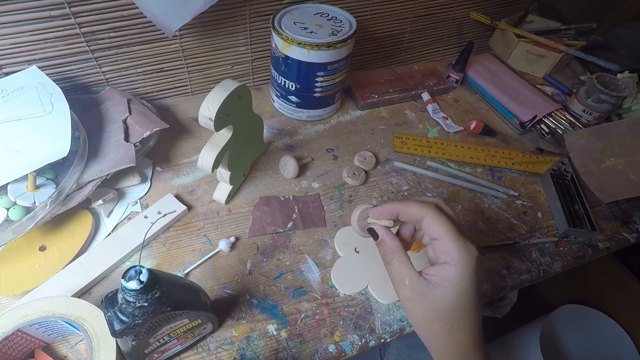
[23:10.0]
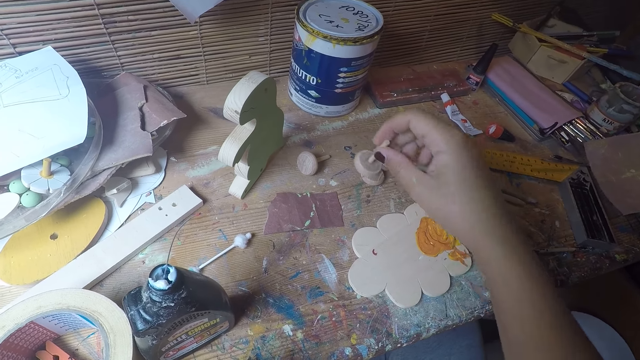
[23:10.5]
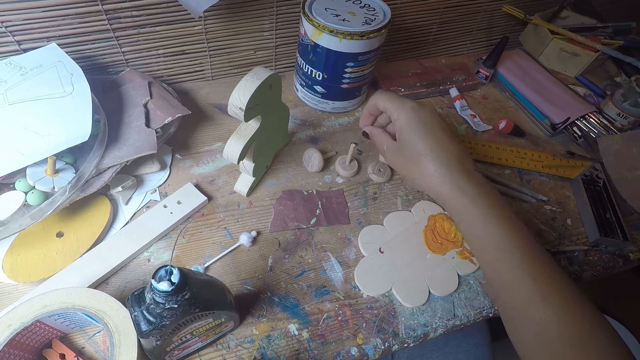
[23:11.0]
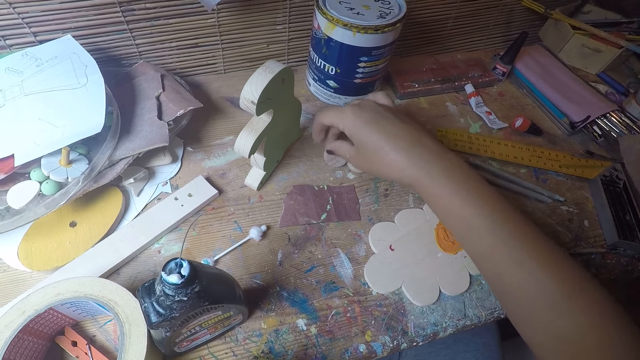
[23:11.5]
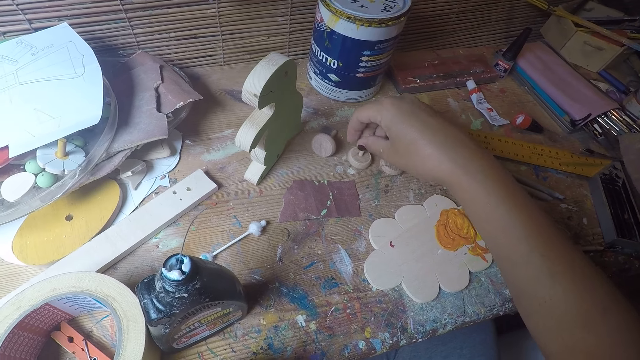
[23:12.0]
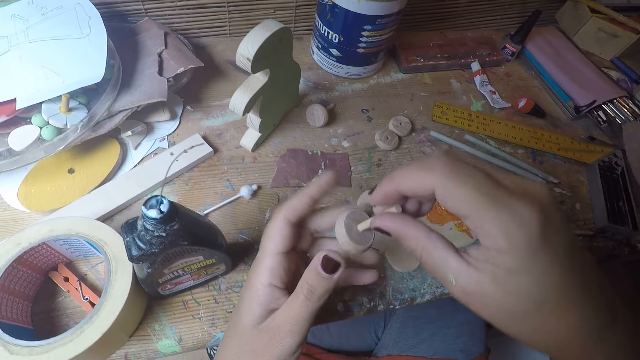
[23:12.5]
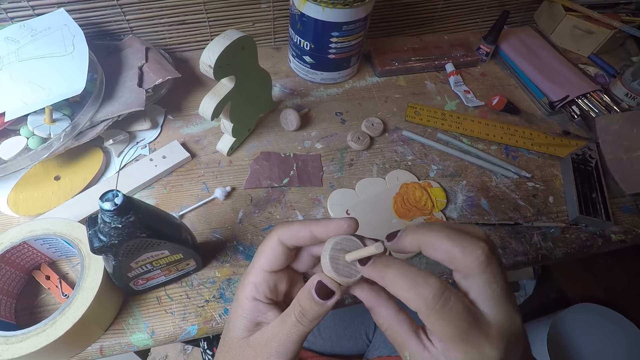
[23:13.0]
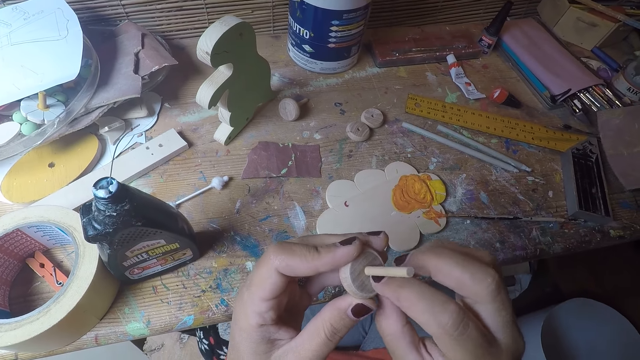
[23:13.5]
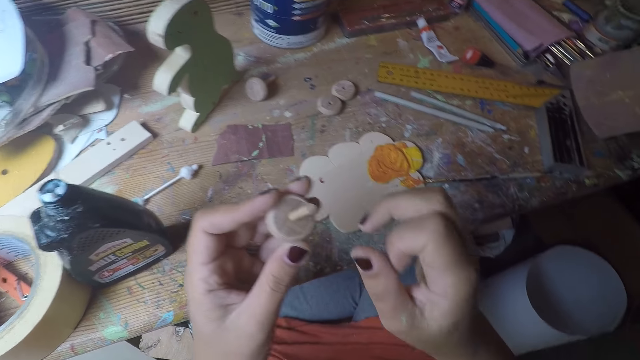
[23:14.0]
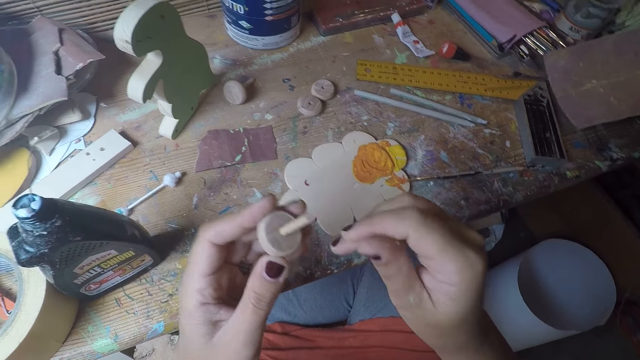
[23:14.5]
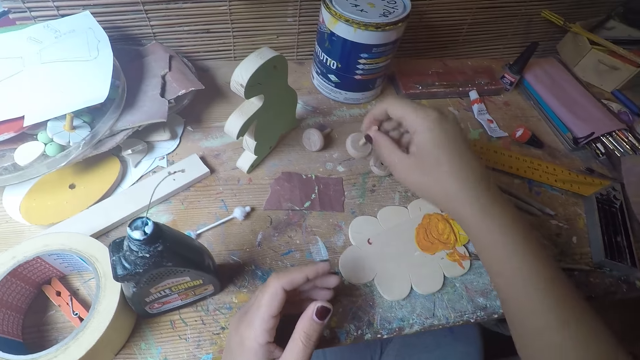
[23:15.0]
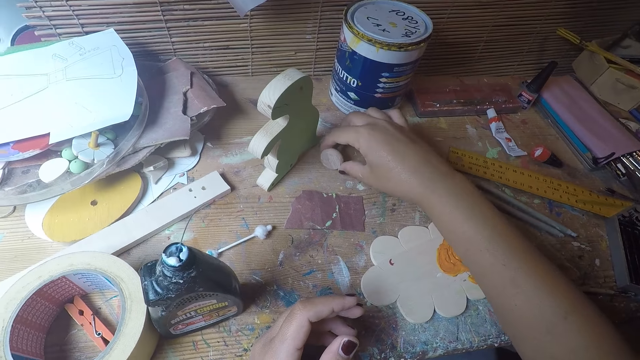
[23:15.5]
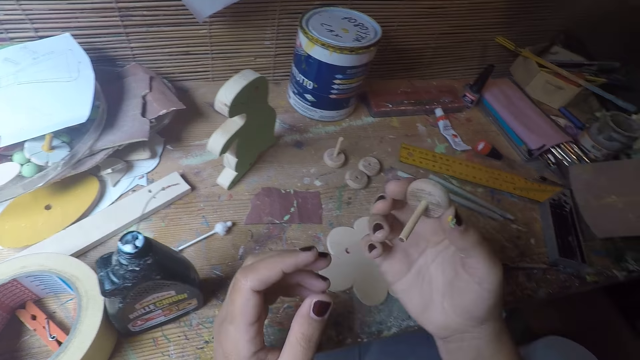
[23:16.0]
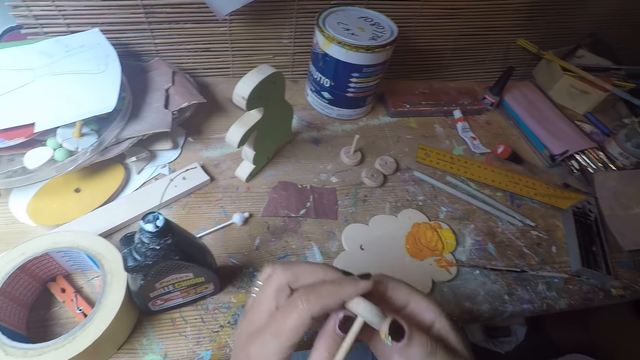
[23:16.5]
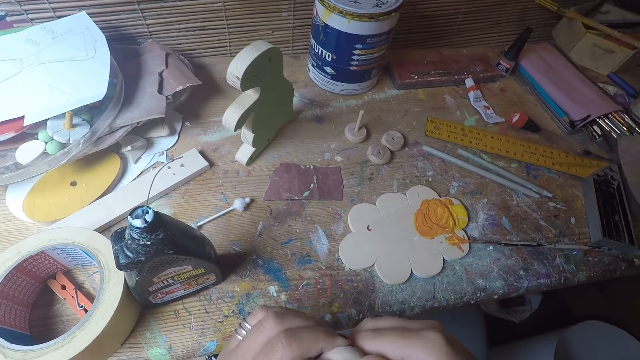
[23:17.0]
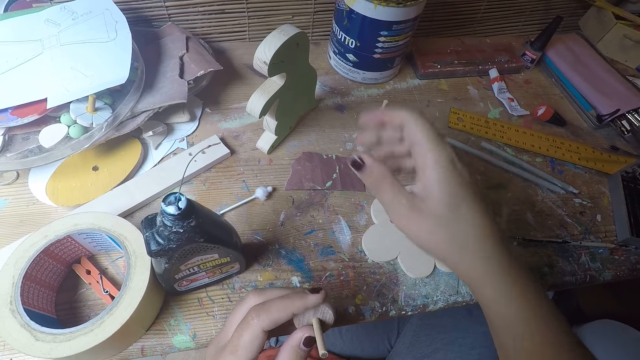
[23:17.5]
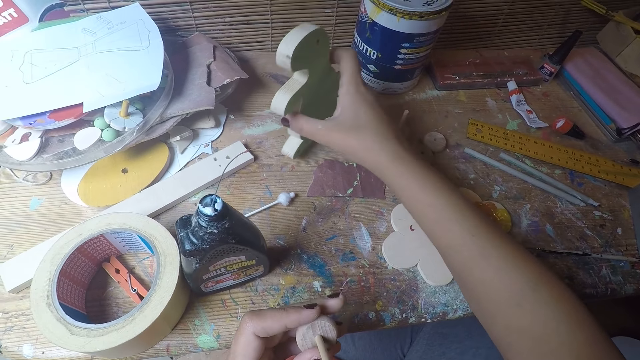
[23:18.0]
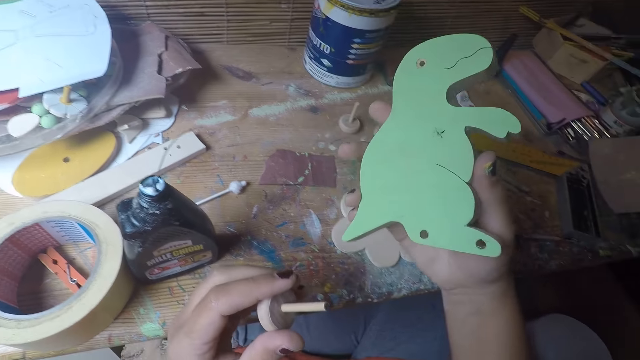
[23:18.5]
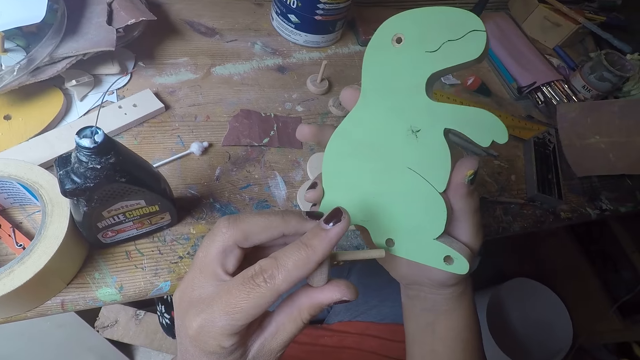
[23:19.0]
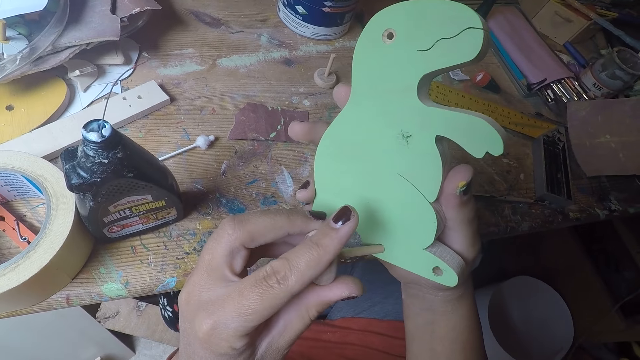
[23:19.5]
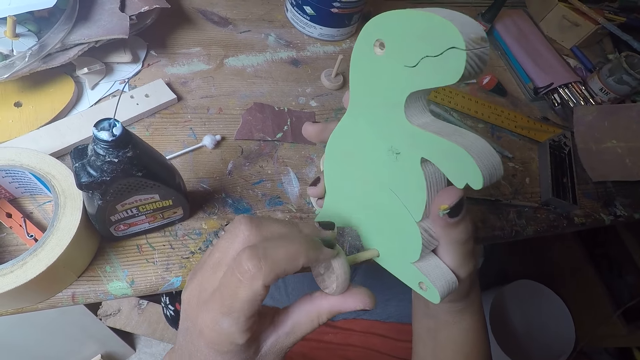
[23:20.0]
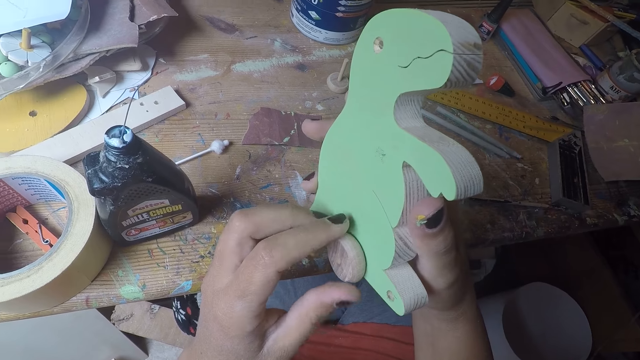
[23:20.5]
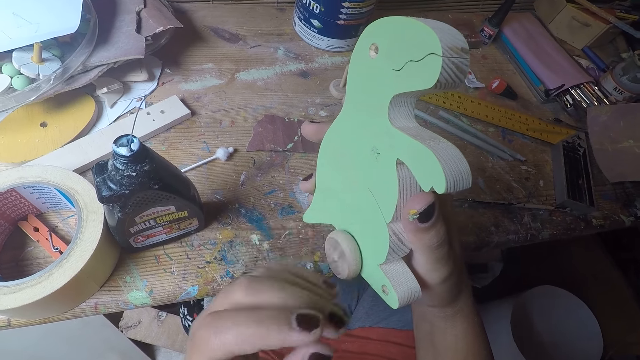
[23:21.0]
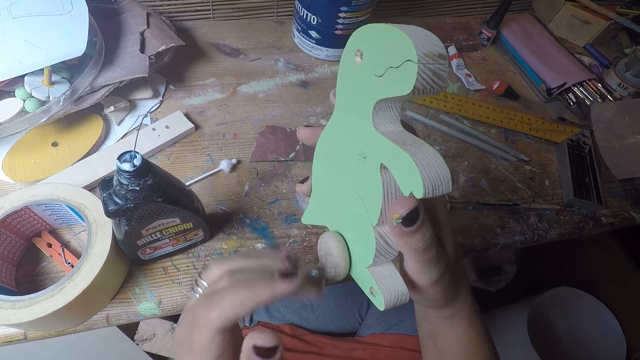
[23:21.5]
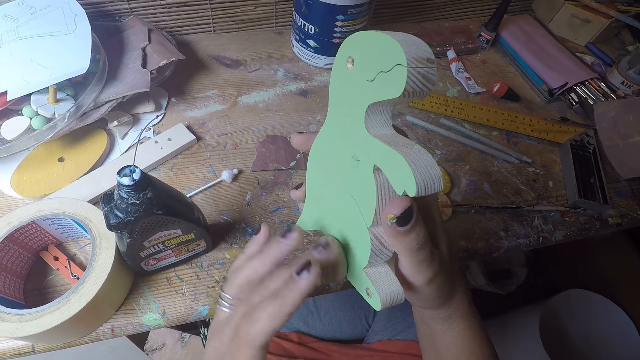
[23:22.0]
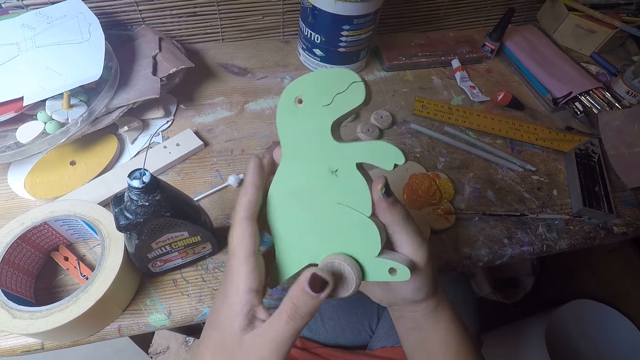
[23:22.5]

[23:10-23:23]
The camera wearer drops the short wooden stick with the round wood in her right hand on the table. She touches the round wood with the short wooden stick on the table with her right hand. She carries the short wooden stick with the round wood on the table with her right hand. She moves the short wooden stick with the round wood in her right hand to her left hand. She cleans the round wood in her left hand with her right finger. She rubs her right fingers together. She moves the short wooden stick with the round wood in her left hand to her right hand. She drops the short wooden stick with the round wood in her right hand on the table. She carries the short wooden stick with the round wood on the table with her right hand. She moves the short wooden stick with the round wood in her right hand to her left hand. She carries a wood shaped dinosaur on the table with her right hand. She puts the short wooden stick with the round wood in her left hand into a hole of the wood shaped dinosaur. She rolls the round wood in the hole of the wood shaped dinosaur with her left hand.

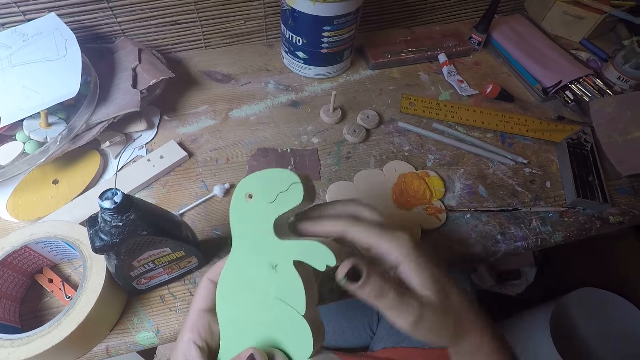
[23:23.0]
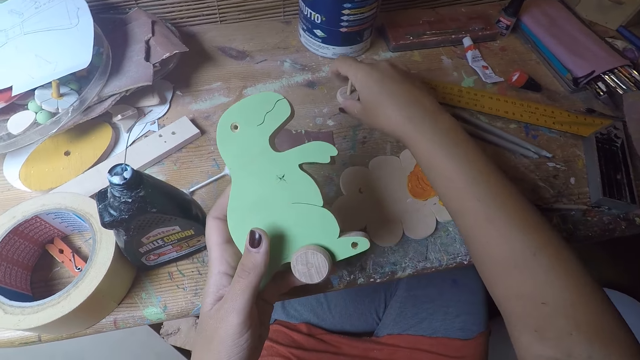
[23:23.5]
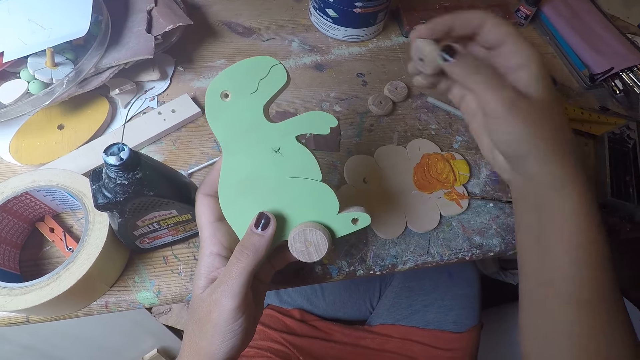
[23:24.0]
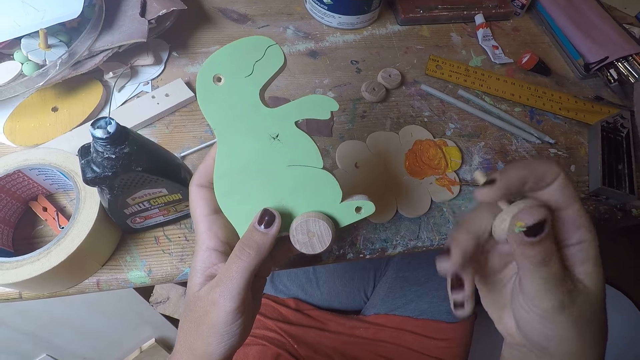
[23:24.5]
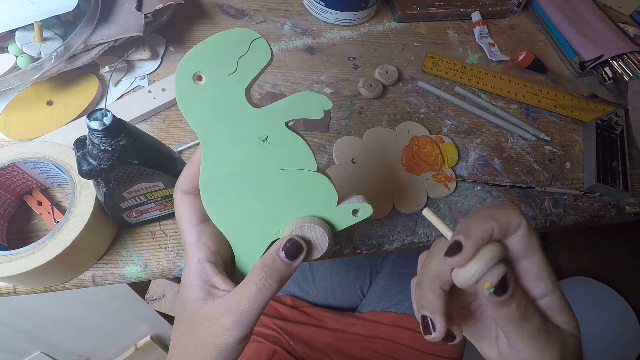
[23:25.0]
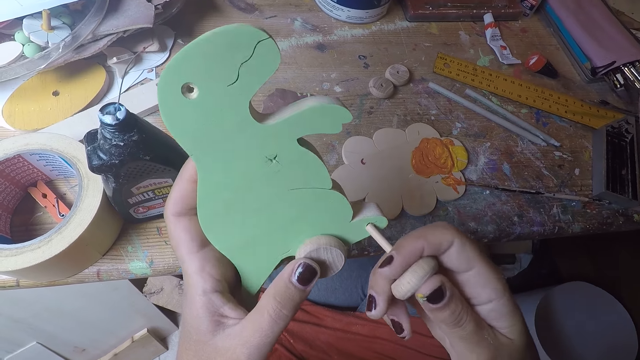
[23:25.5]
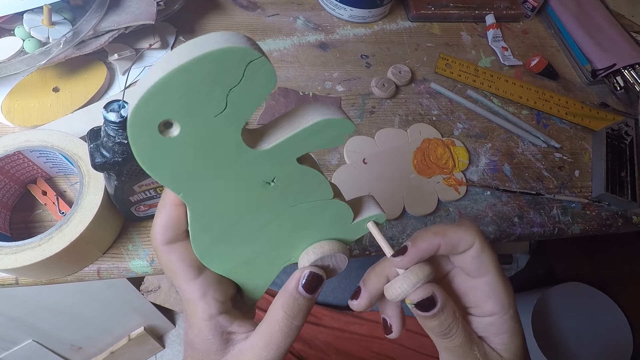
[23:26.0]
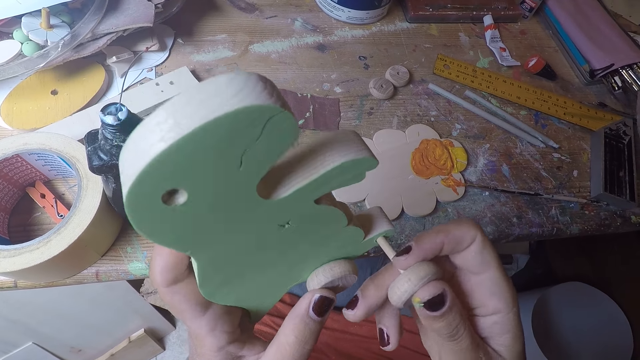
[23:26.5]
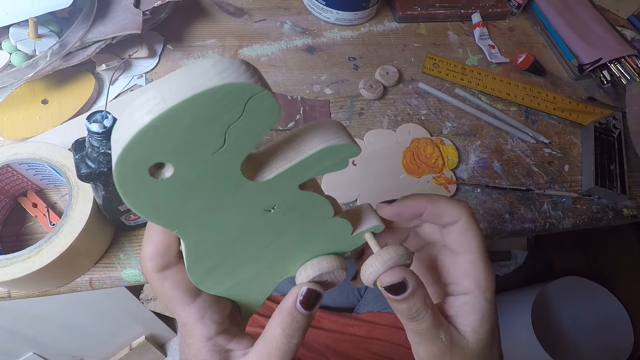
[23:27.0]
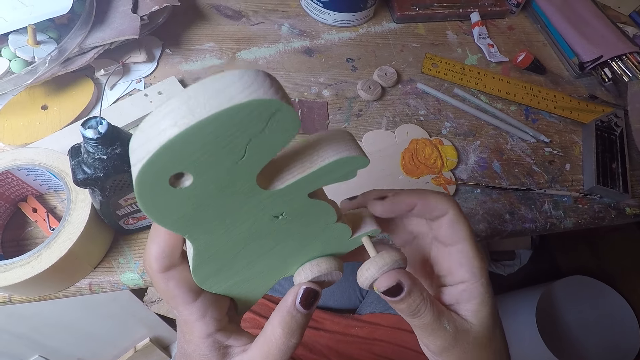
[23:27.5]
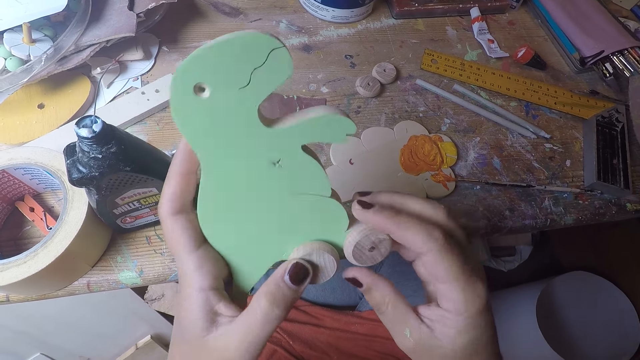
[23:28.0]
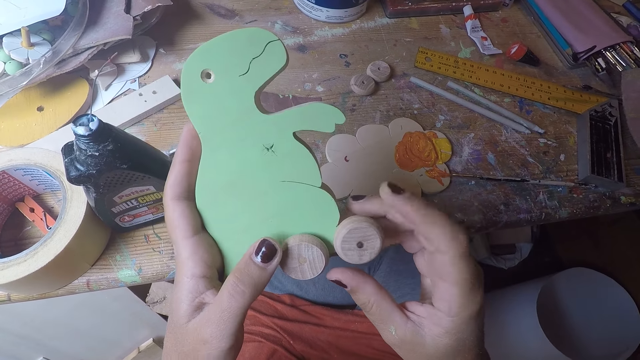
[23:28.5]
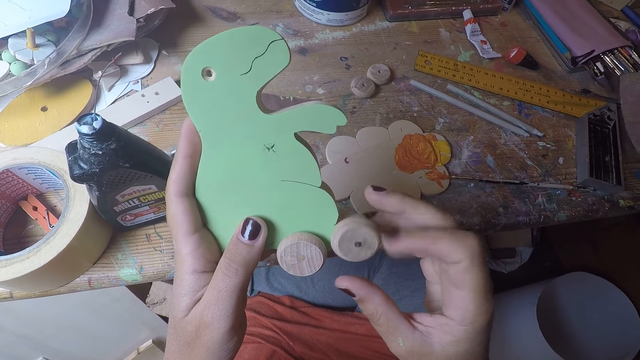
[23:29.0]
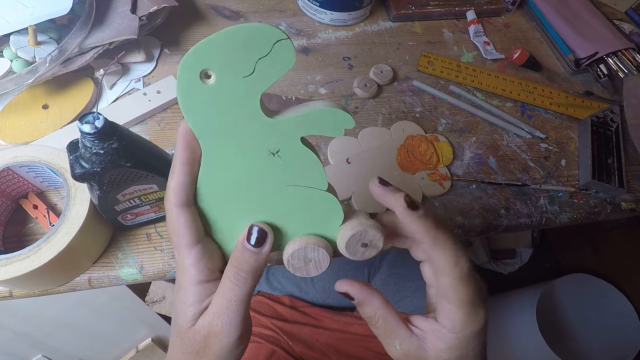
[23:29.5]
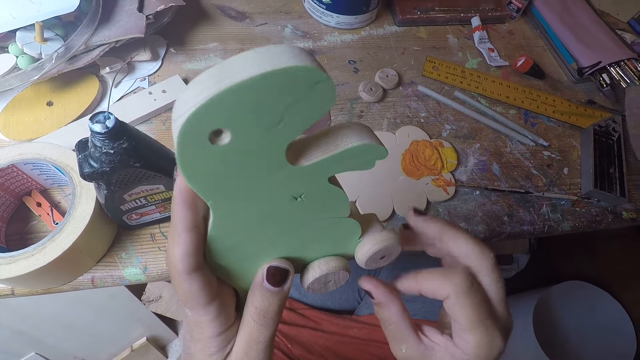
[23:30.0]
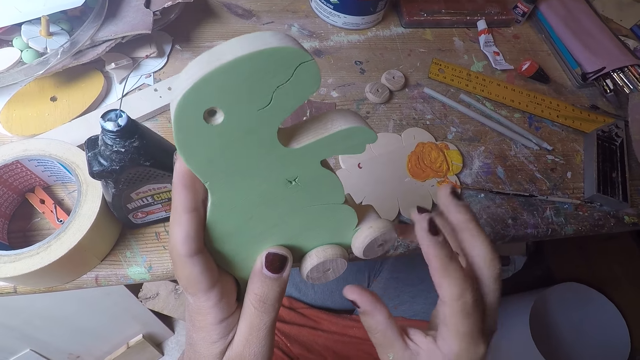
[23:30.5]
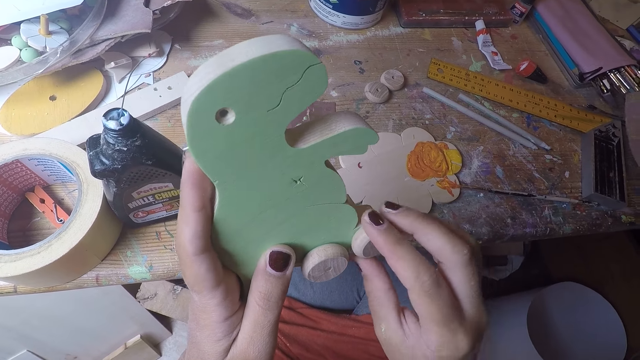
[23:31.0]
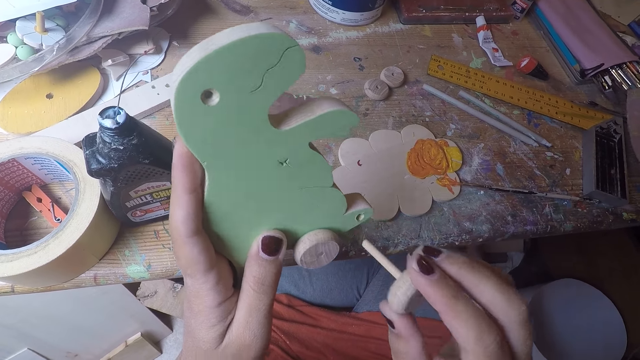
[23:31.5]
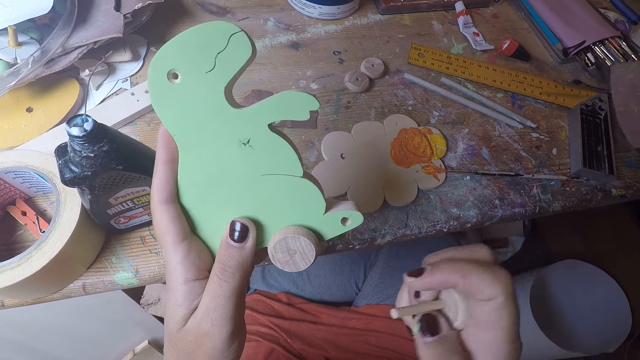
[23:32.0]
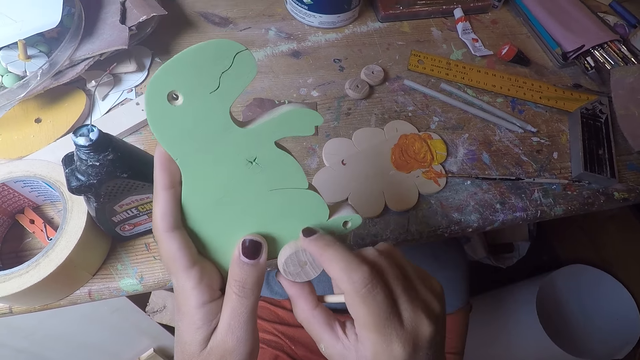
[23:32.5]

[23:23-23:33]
The camera wearer moves the wood shaped dinosaur in her right hand to her left hand. She carries the short wooden stick with the round wood on the table with her right hand. She puts the short wooden stick with the round wood in her right hand into a hole of the wood shaped dinosaur. She rolls the round wood in the hole of the wood shaped dinosaur with her right hand. She removes the short wooden stick with the round wood in the hole of the wood shaped dinosaur with her right hand. She removes the short wooden stick with the round wood again.
